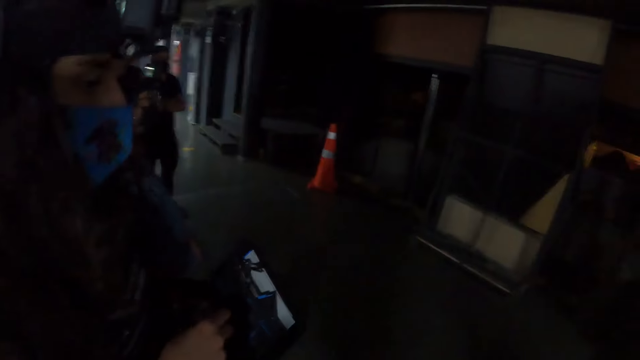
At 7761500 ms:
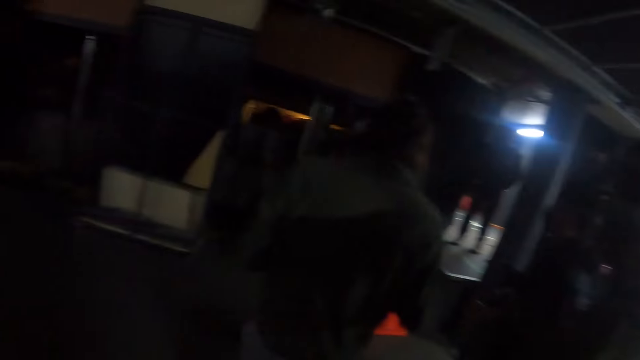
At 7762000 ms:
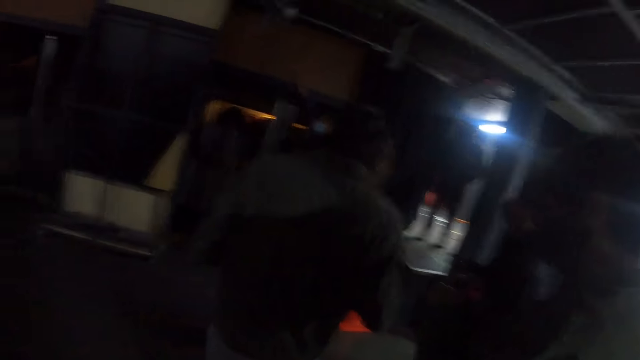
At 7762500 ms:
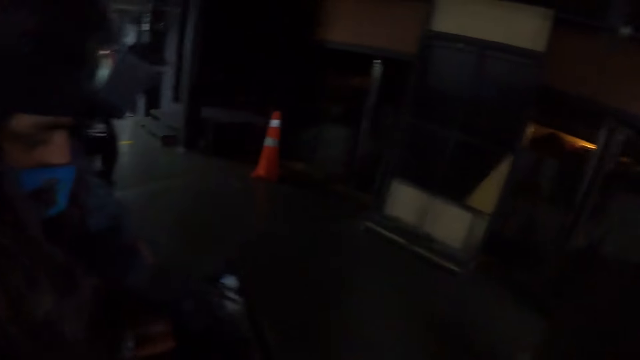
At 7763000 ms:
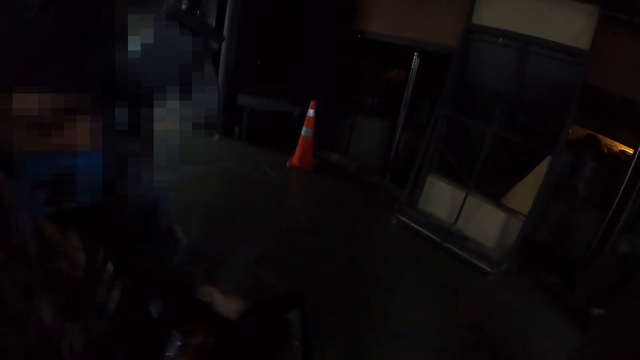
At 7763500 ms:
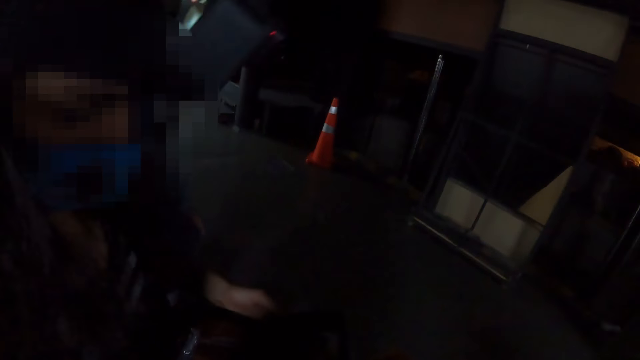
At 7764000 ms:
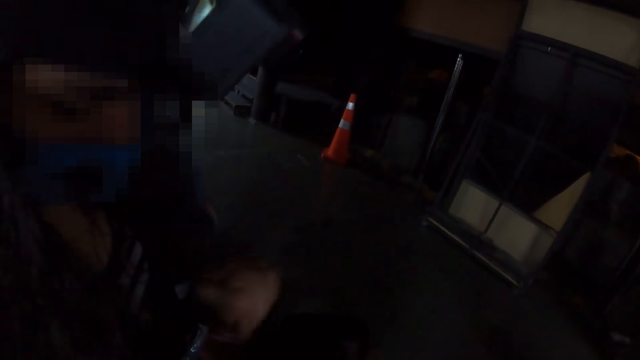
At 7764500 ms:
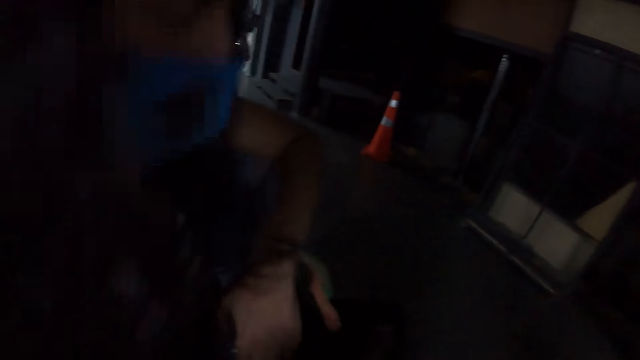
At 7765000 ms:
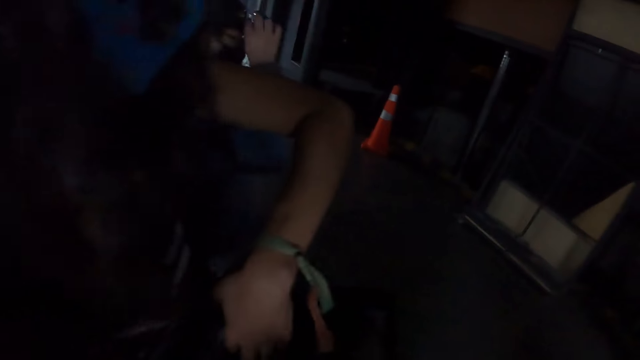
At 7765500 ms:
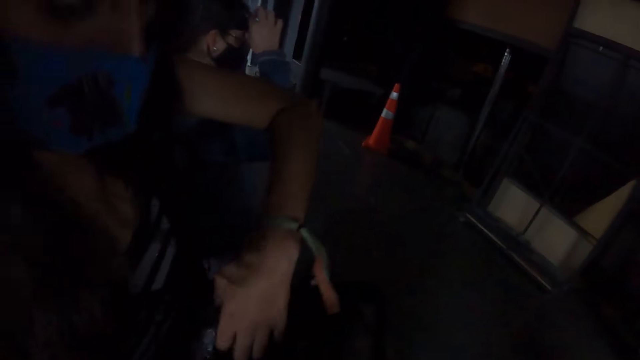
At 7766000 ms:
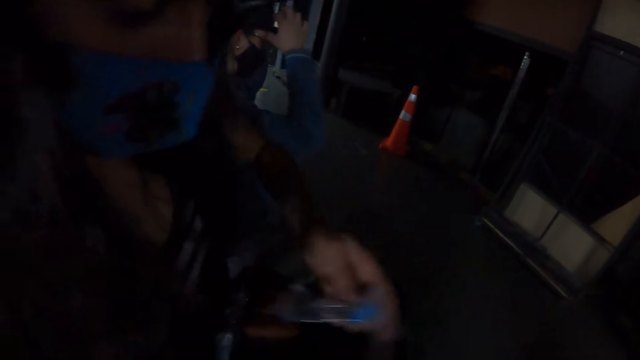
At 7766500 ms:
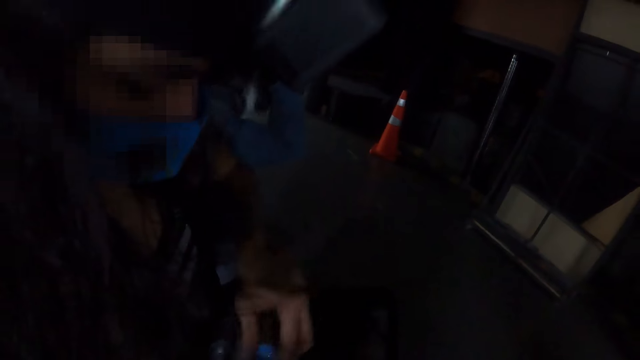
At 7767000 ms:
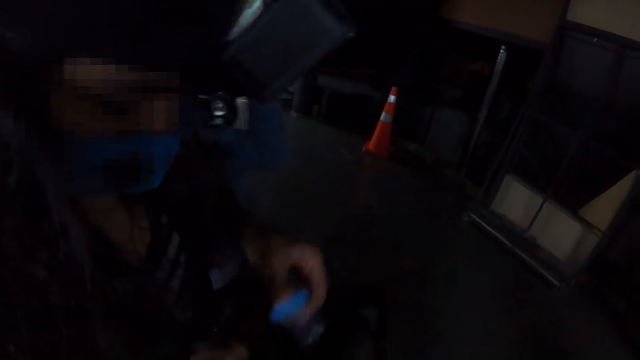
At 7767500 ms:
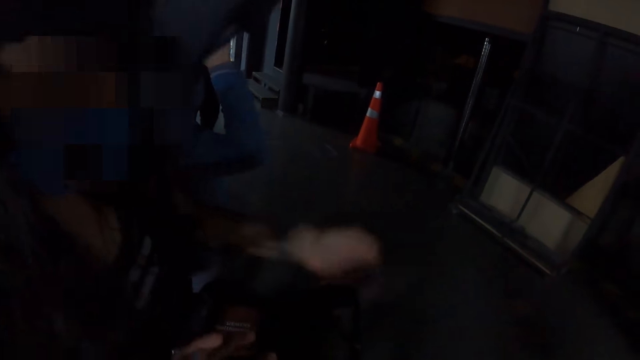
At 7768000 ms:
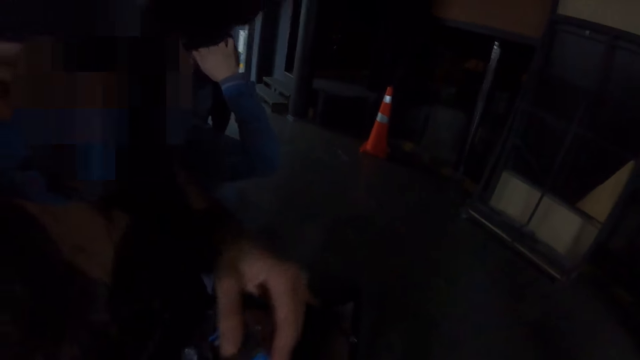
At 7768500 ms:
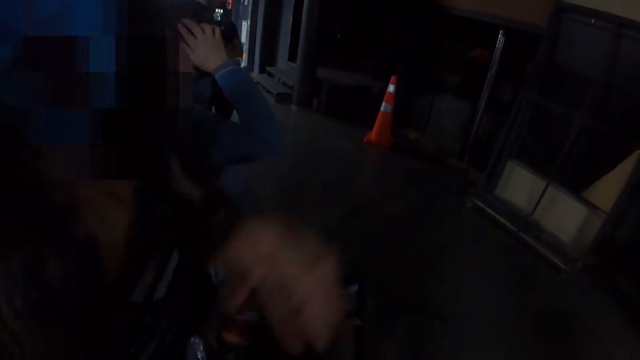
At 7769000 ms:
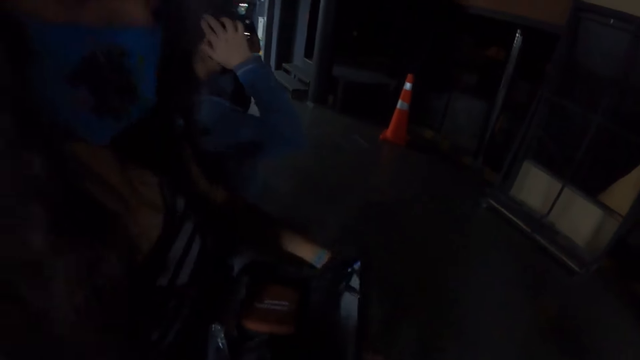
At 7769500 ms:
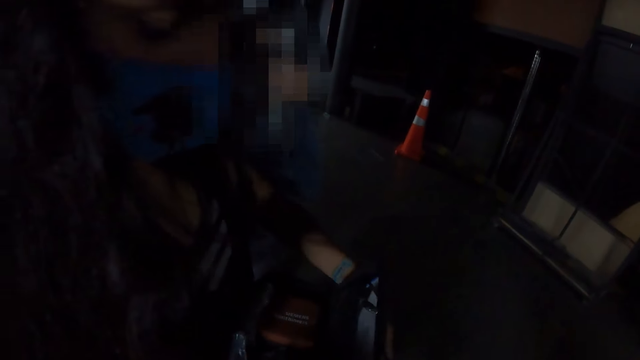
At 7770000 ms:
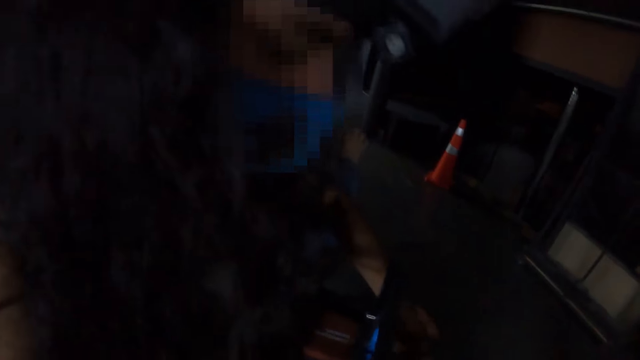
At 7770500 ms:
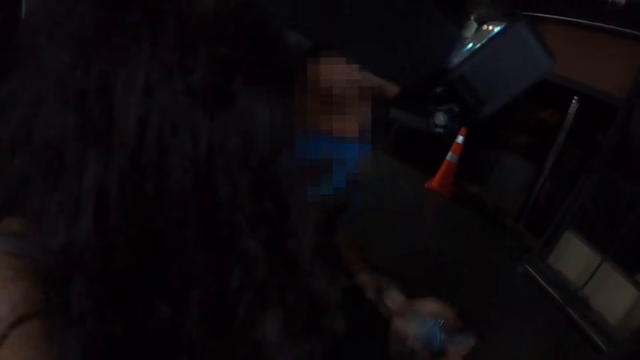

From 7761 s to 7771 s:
The camera wearer converses with a woman. The woman picks up a nylon paper.

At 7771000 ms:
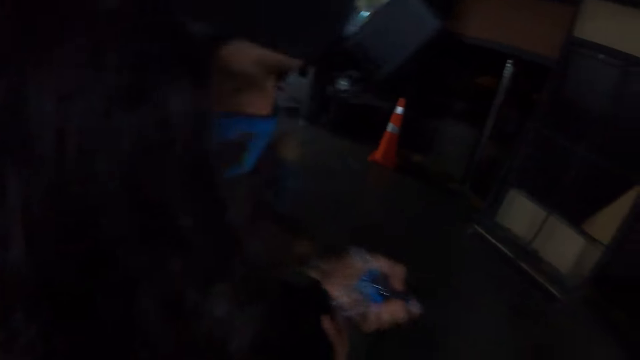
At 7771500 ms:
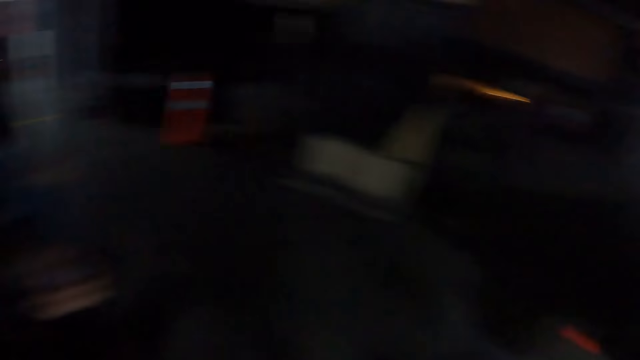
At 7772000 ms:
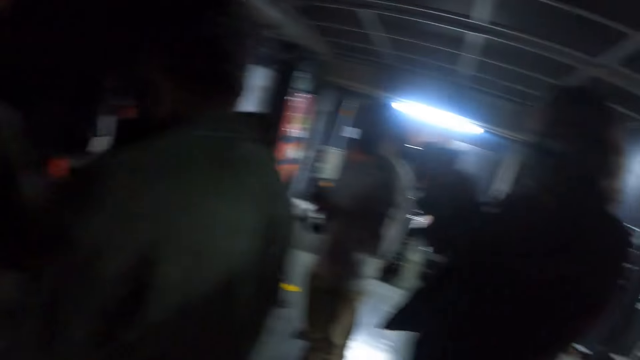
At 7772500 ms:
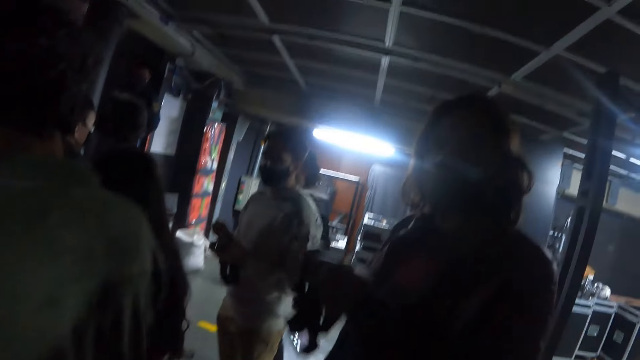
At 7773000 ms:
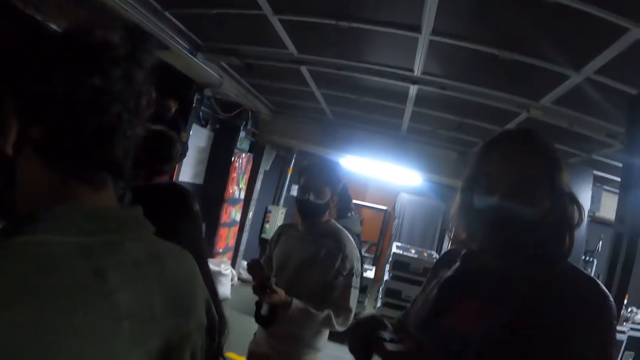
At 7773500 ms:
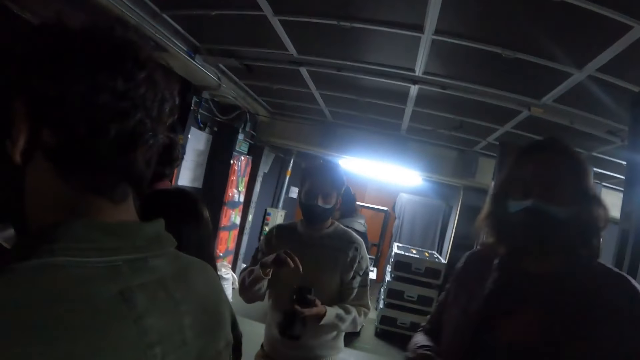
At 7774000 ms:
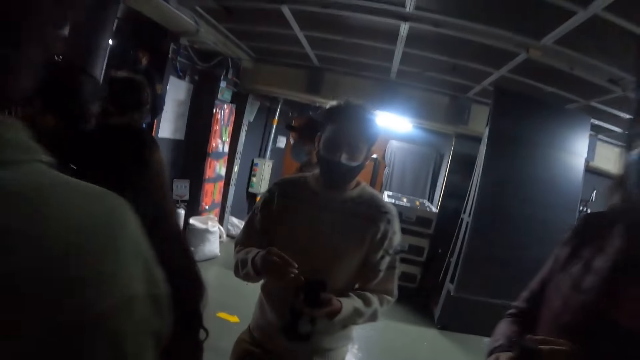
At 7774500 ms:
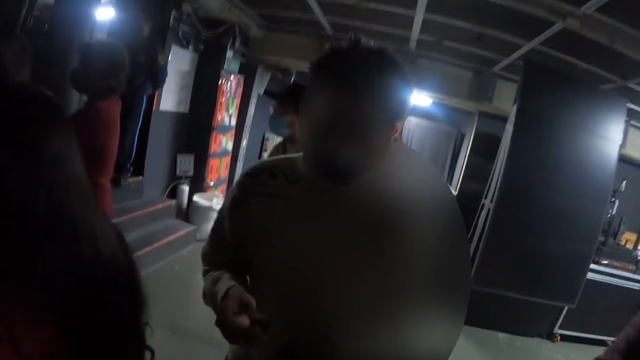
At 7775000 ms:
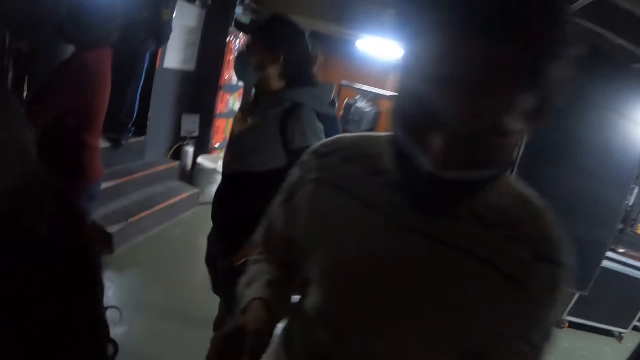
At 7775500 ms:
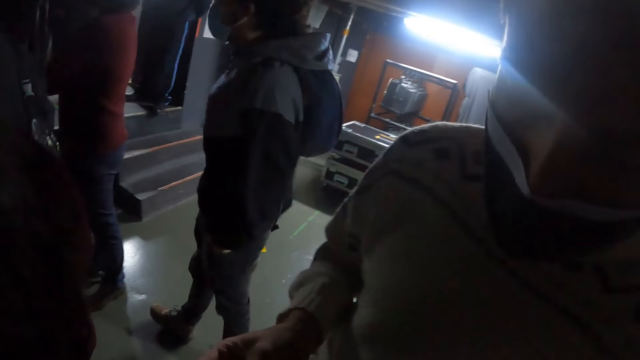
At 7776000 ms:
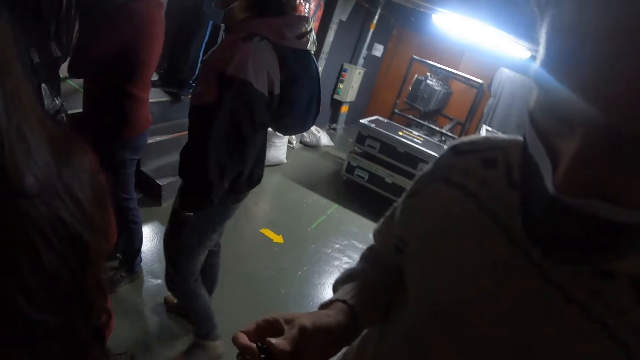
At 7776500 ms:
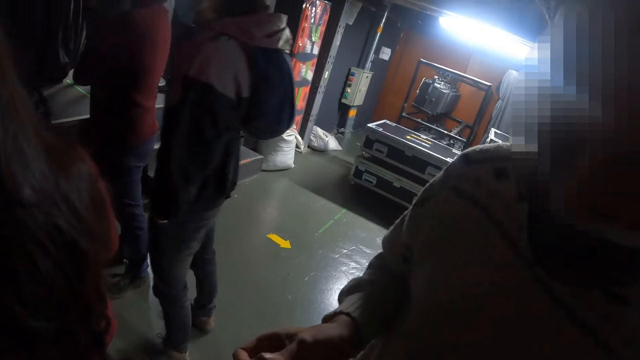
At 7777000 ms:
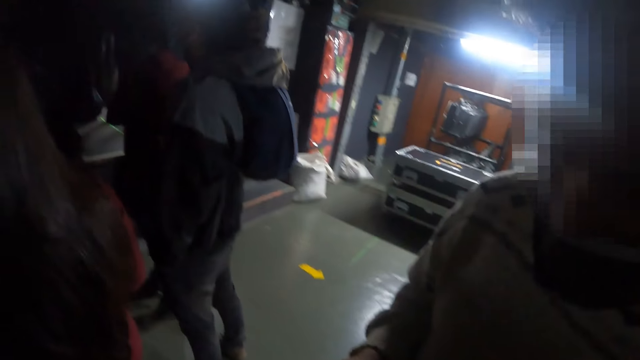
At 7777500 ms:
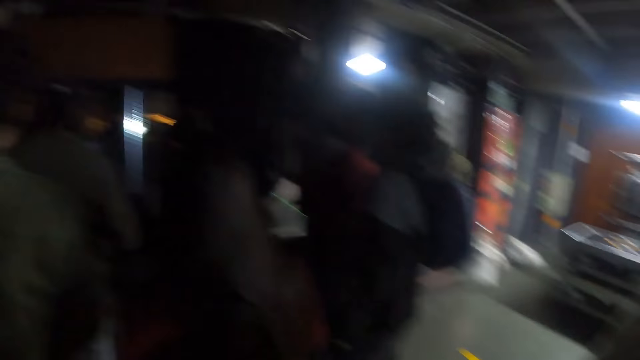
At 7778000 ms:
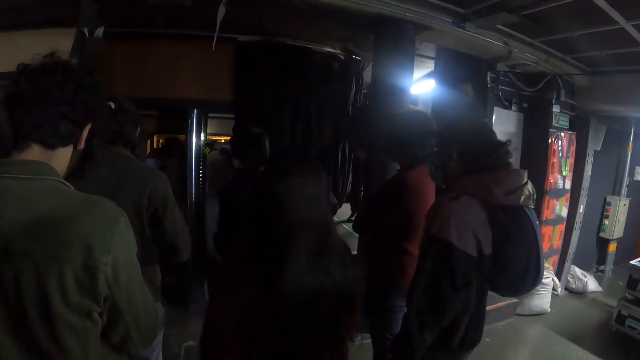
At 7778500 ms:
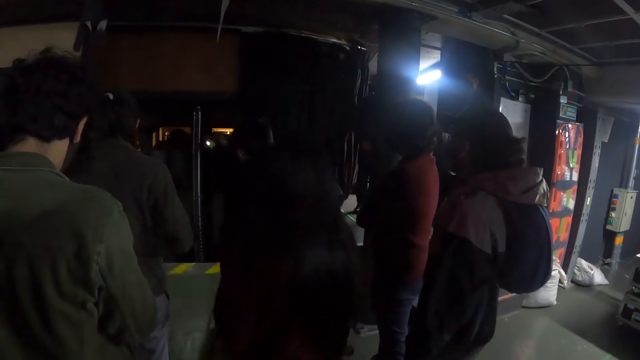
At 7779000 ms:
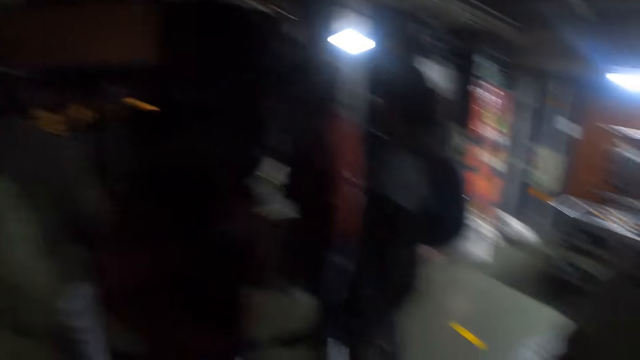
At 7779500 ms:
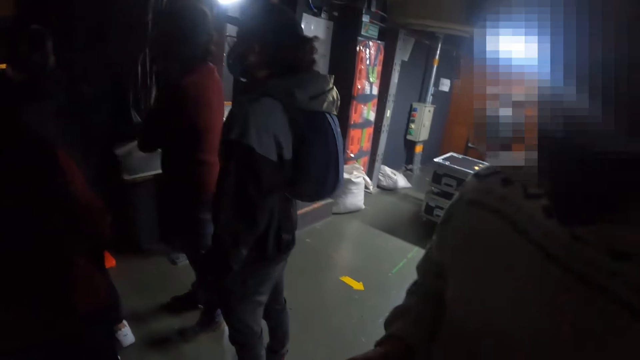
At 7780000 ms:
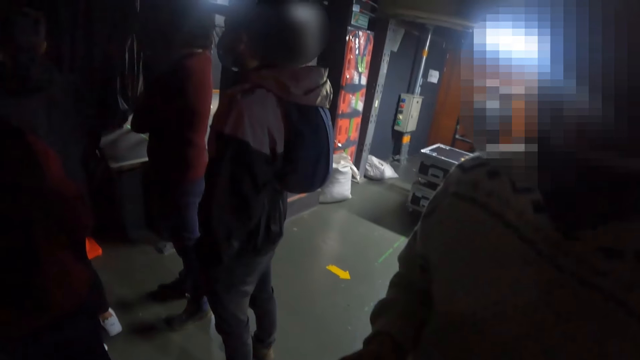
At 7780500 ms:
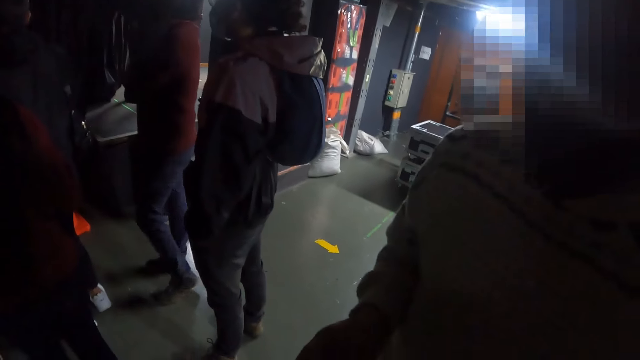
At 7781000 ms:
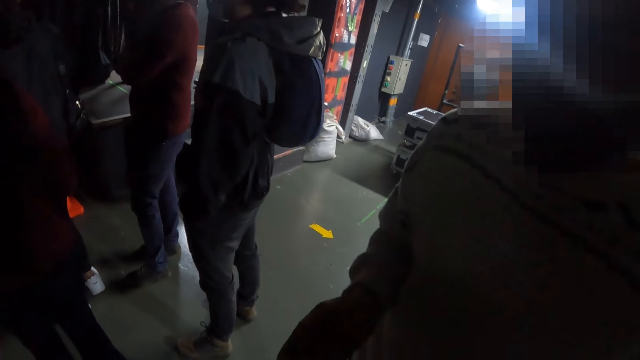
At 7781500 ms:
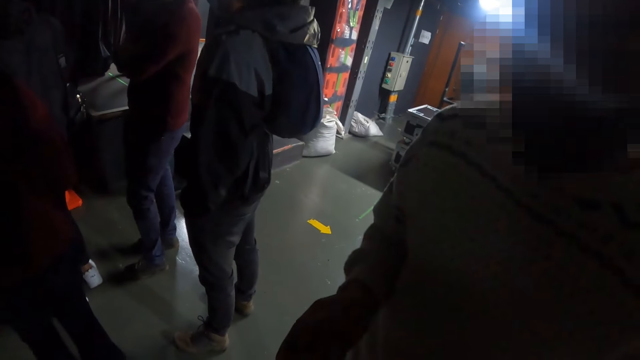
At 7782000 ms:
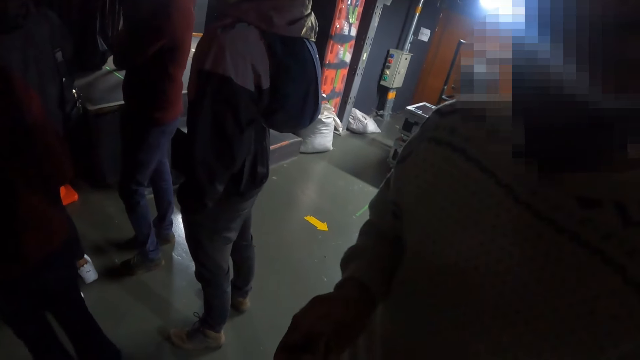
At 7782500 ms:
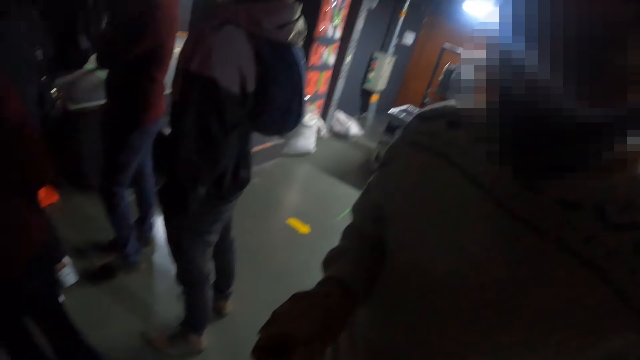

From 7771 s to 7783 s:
The camera wearer converses with a man. They interact with the man. They look around.
